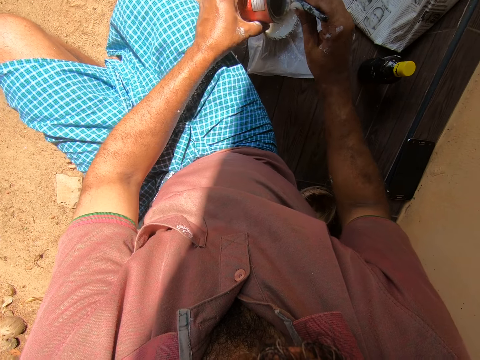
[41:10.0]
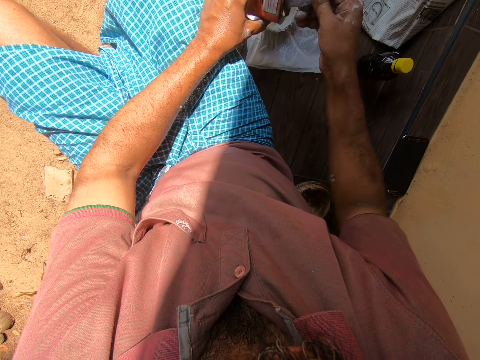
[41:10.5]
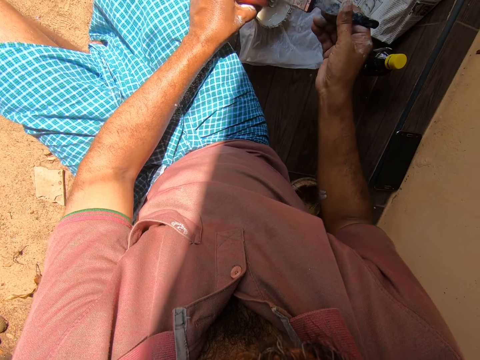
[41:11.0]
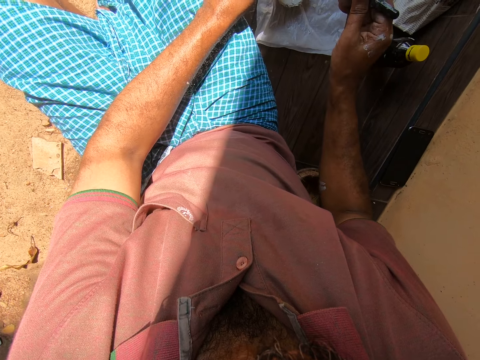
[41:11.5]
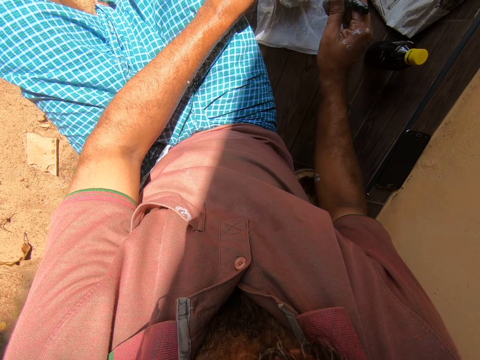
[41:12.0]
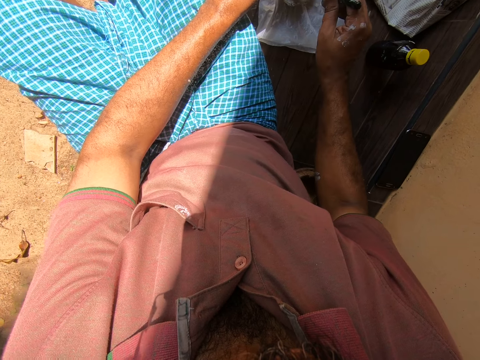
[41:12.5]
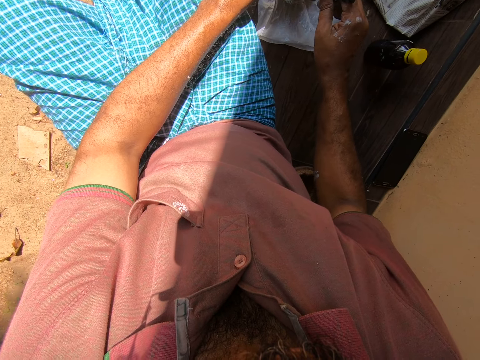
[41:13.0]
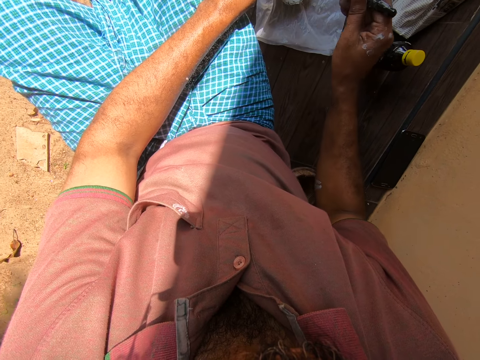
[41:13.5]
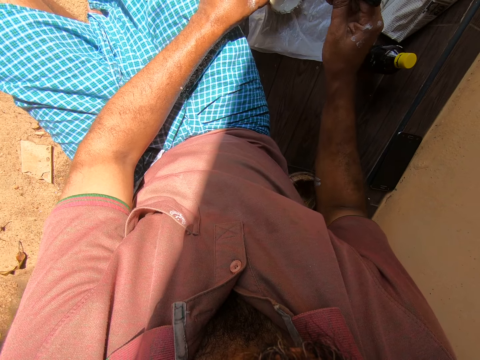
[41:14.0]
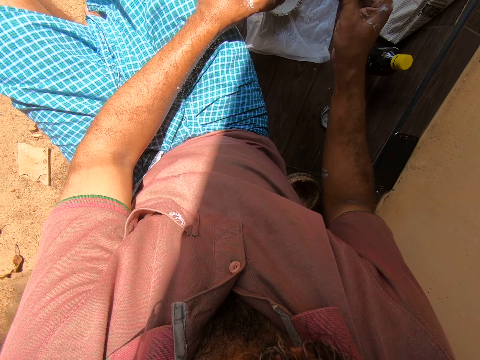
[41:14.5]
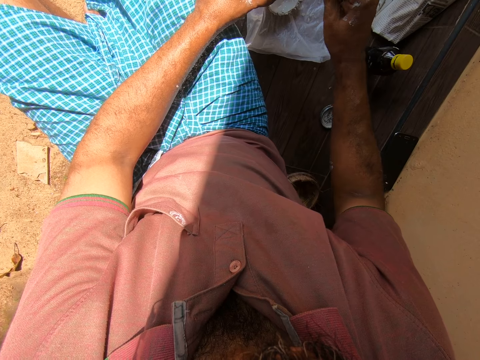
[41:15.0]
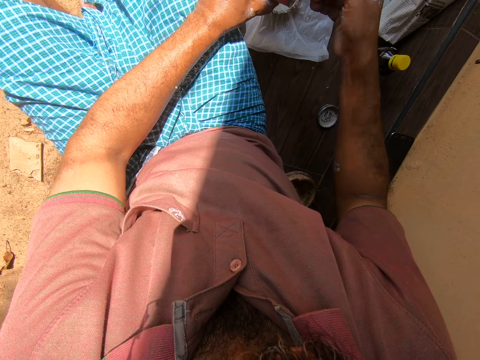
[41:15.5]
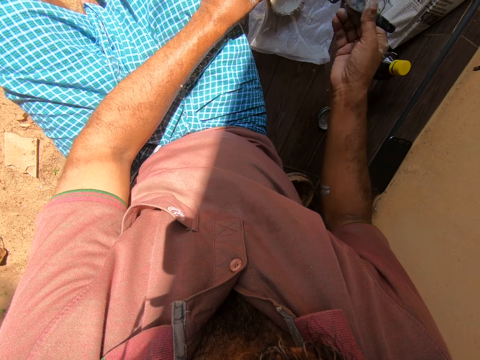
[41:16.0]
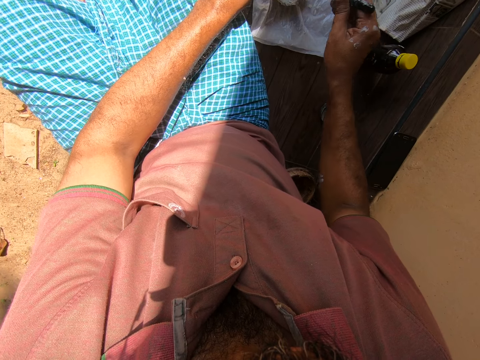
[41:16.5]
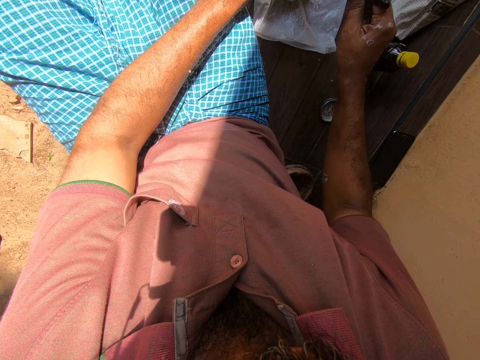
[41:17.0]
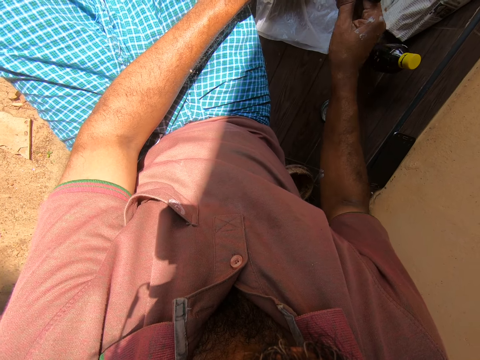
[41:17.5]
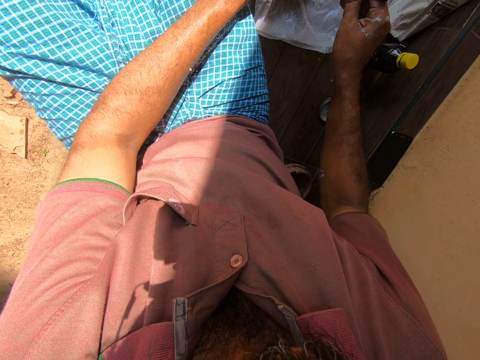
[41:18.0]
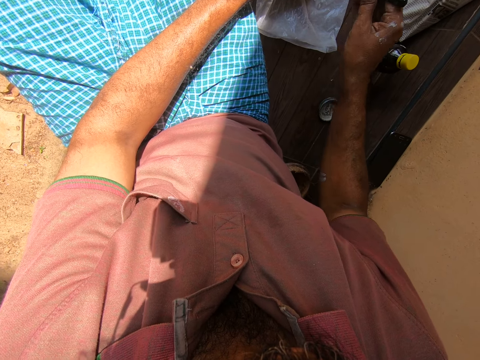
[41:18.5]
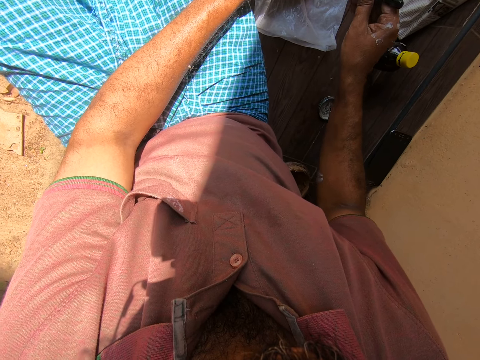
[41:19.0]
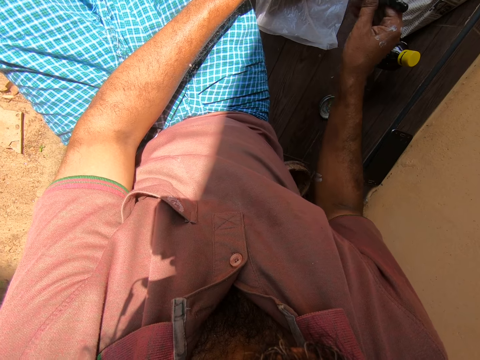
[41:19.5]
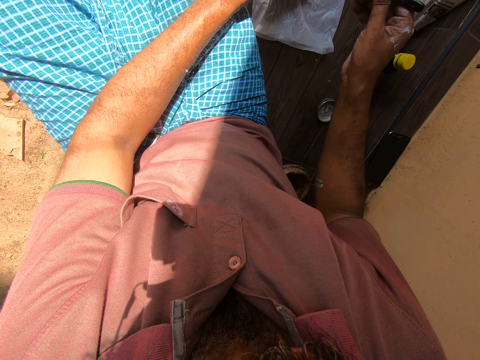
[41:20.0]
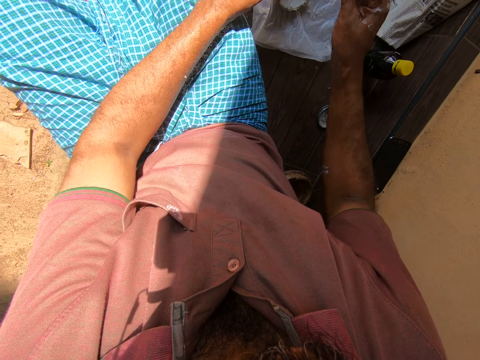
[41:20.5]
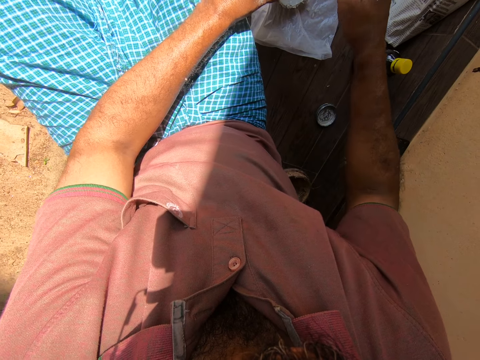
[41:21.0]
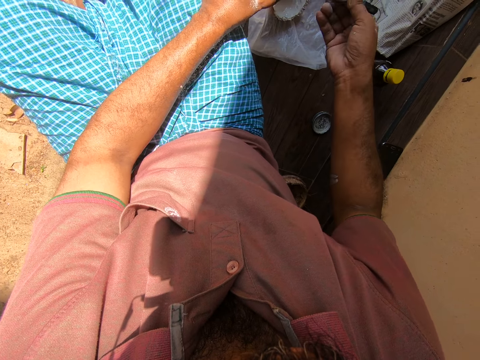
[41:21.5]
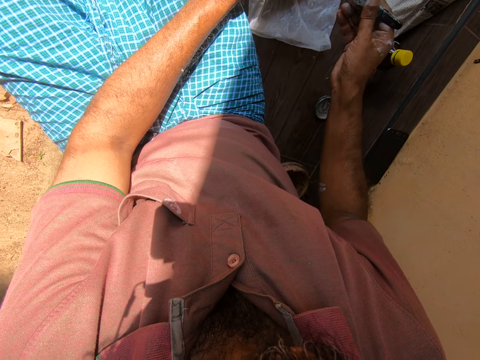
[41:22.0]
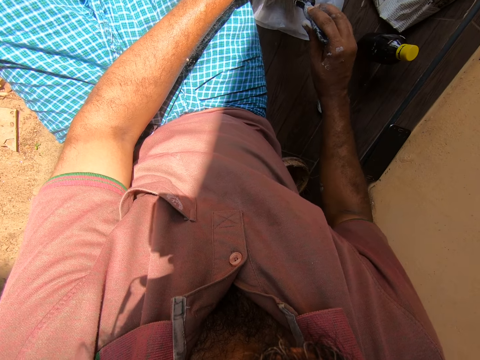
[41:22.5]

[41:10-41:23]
The camera wearer removes stuck paint in the can with a painting brush. They dip the paintbrush into the paint can. They put the paints on the container. They remove stuck paint in the can with the painting brush. They put the paints on the container.

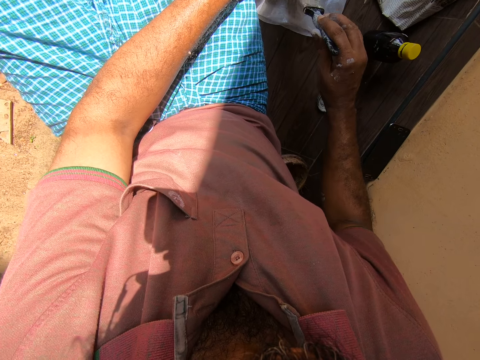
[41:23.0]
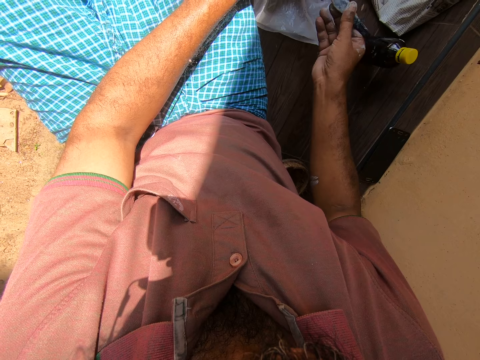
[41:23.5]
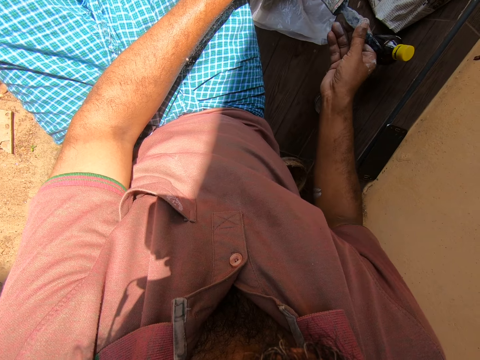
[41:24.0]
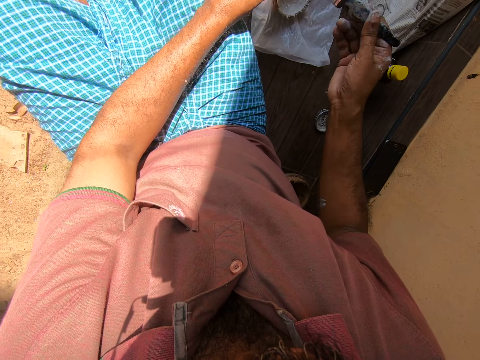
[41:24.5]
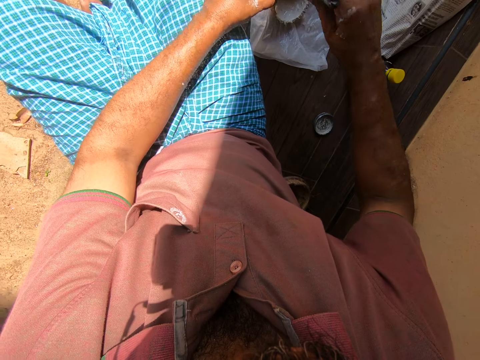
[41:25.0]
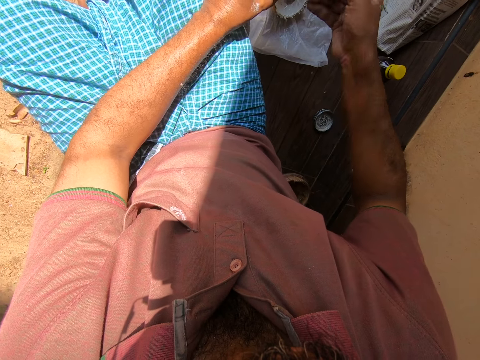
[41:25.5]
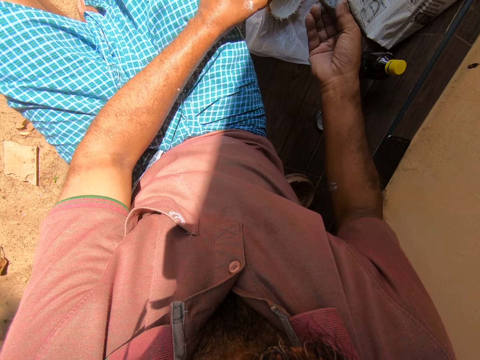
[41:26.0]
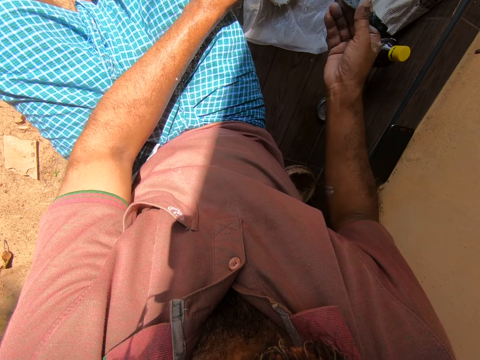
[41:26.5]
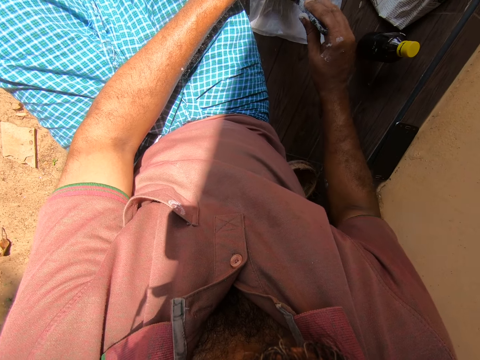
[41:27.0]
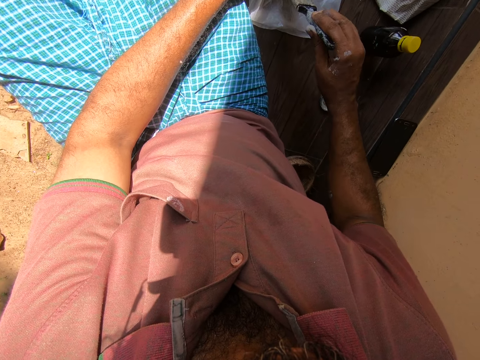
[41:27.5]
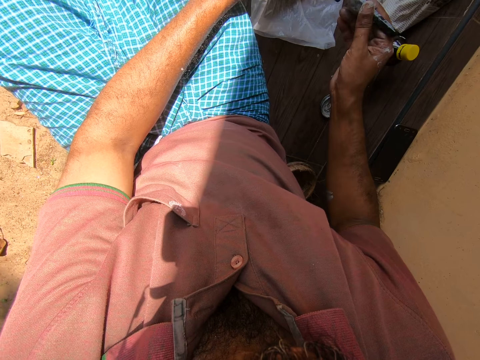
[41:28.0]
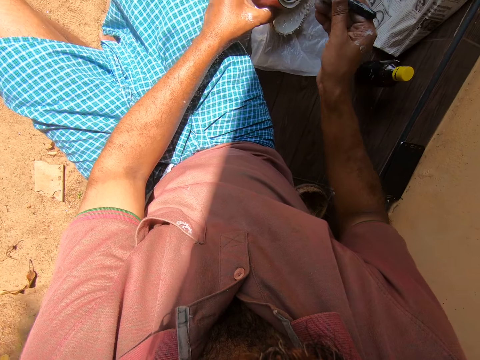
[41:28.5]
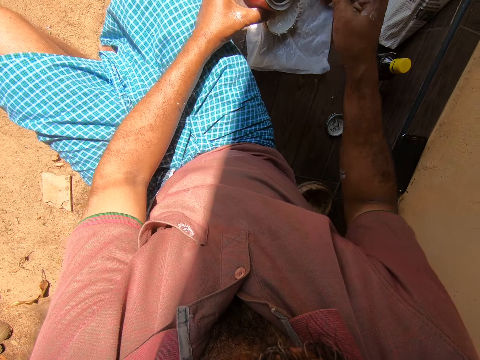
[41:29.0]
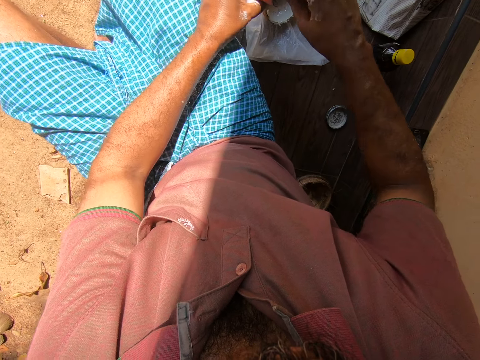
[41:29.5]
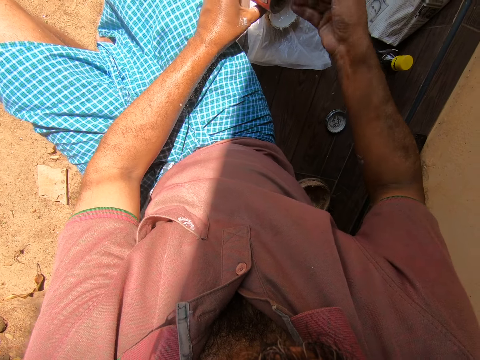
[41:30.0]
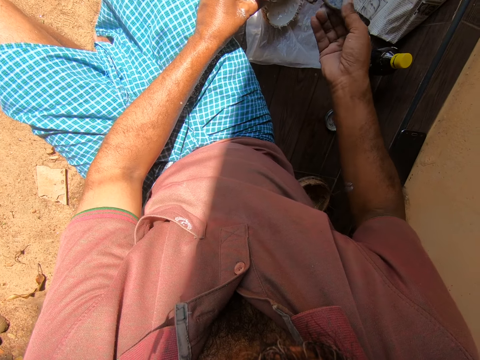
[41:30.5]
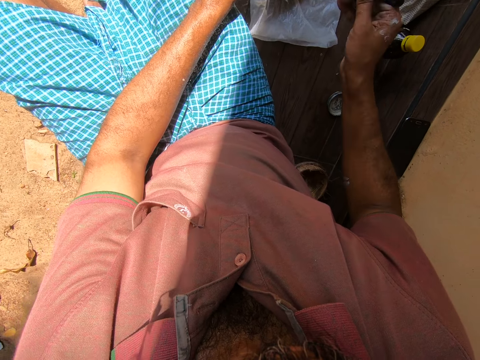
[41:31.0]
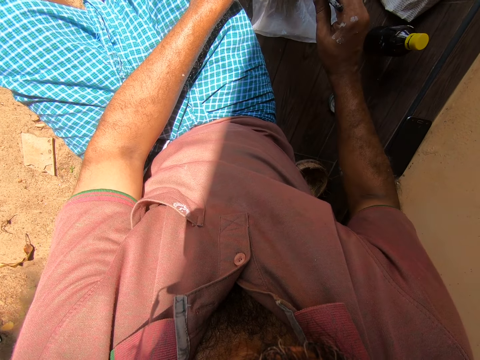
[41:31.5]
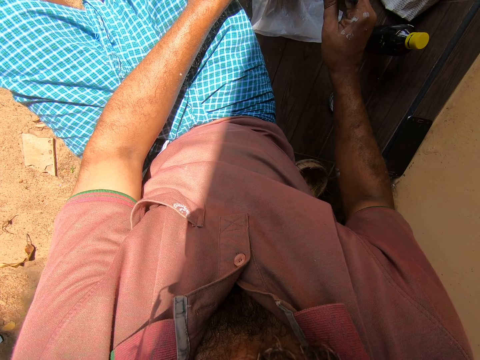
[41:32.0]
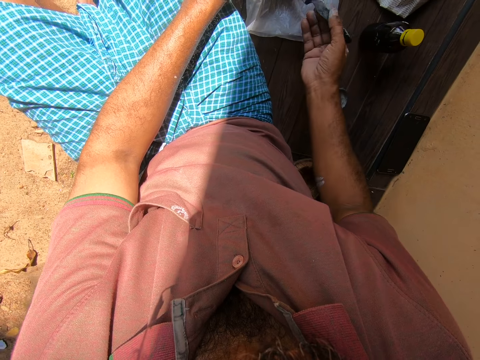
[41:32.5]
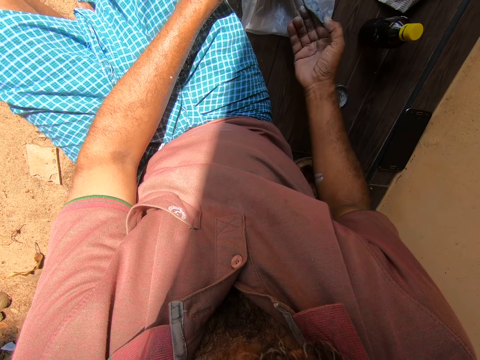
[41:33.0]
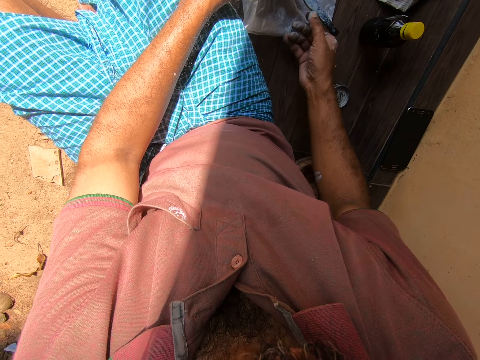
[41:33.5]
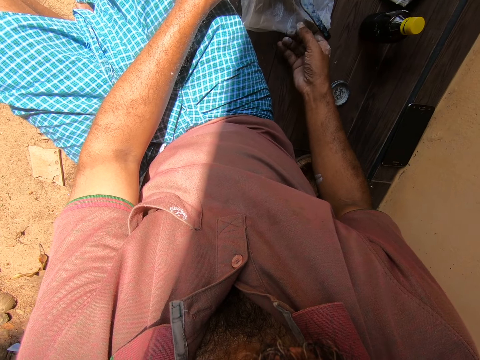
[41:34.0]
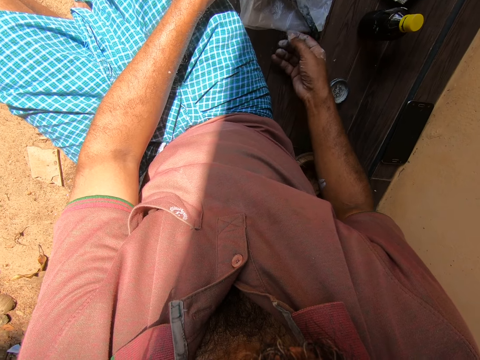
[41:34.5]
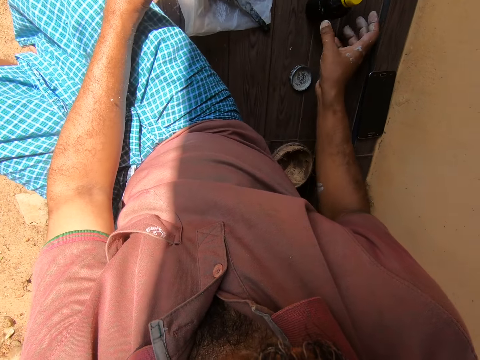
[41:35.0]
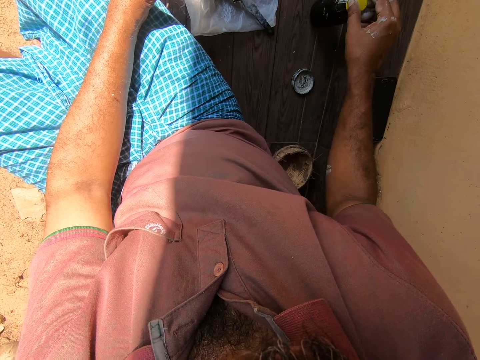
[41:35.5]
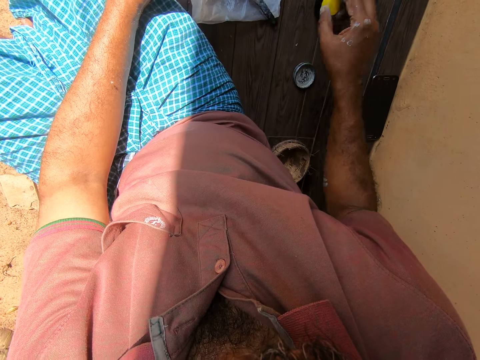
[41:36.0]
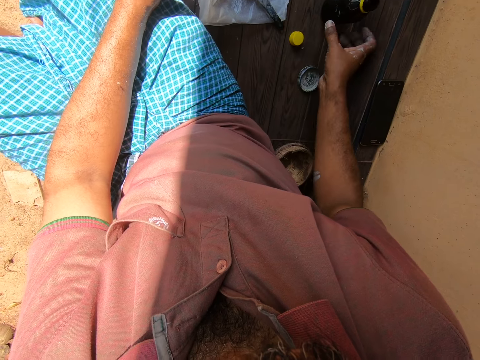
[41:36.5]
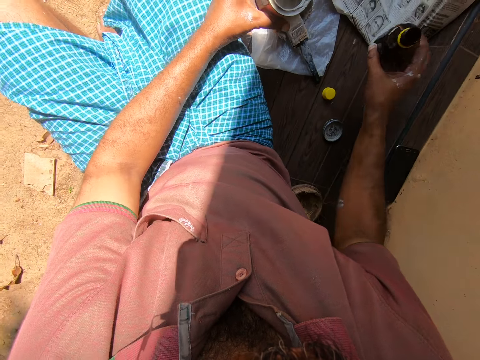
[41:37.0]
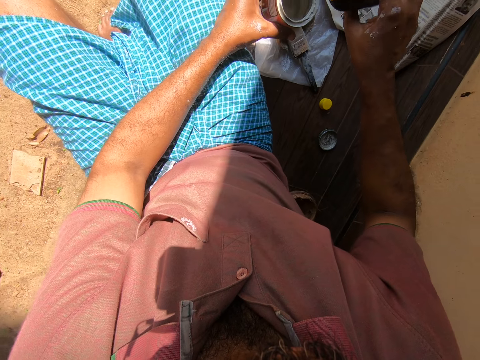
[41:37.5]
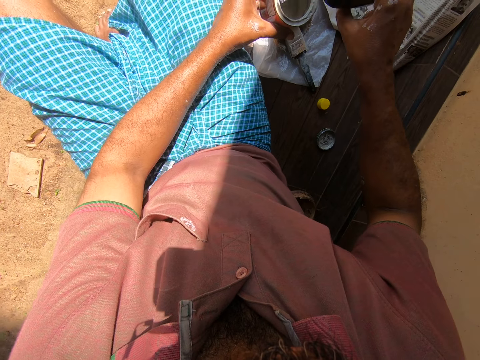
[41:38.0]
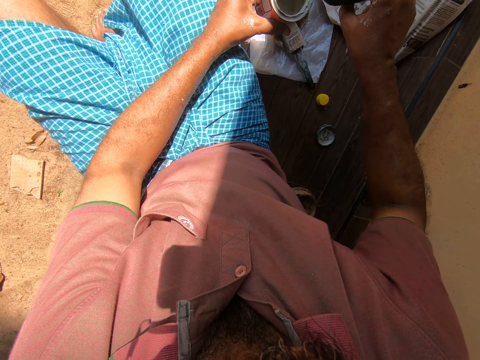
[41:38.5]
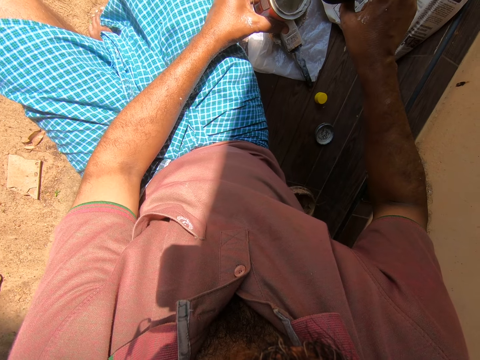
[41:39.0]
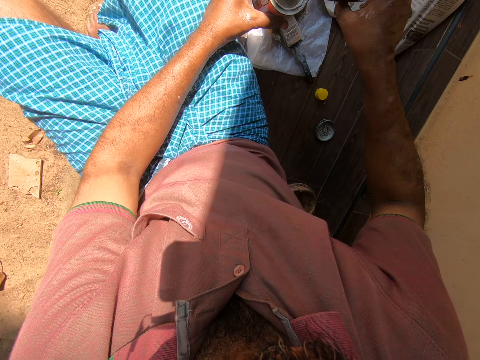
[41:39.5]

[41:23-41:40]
The camera wearer removes stuck paint in the can with a painting brush. He puts the paints on the container. He removes stuck paint in the can with the painting brush. He puts the paints on the container. He drops the paintbrush on the tile paving. He removes the cover of the bottle with his right hand. He drops the cover of the bottle on the tile paving. He picks up the bottle from the tile paving with his right hand. He pours liquid from the bottle into the paint can.
